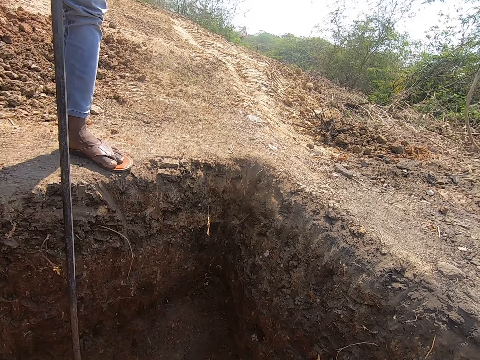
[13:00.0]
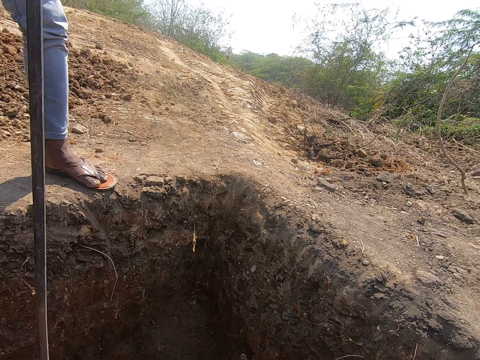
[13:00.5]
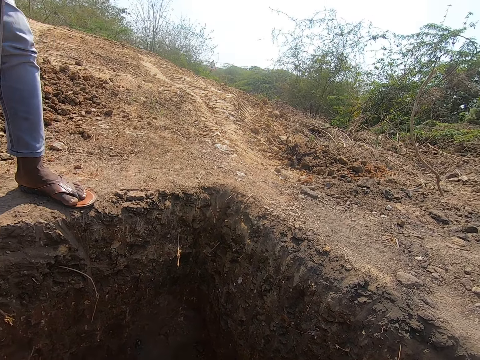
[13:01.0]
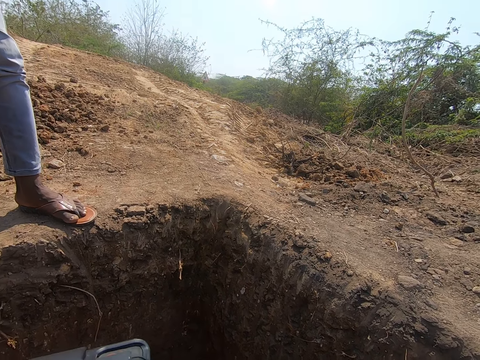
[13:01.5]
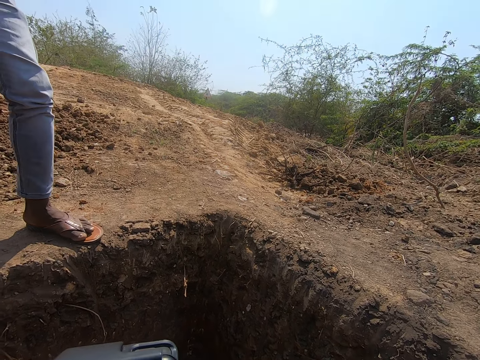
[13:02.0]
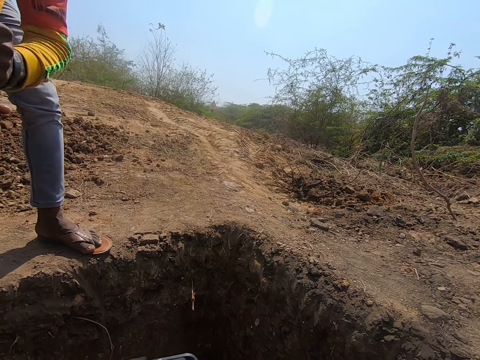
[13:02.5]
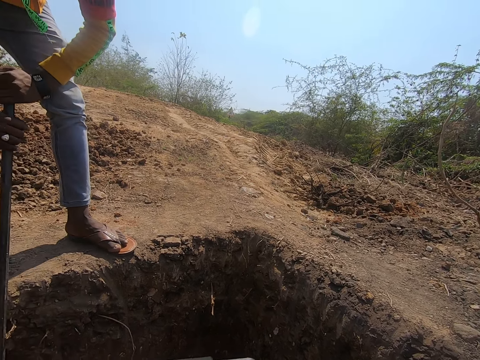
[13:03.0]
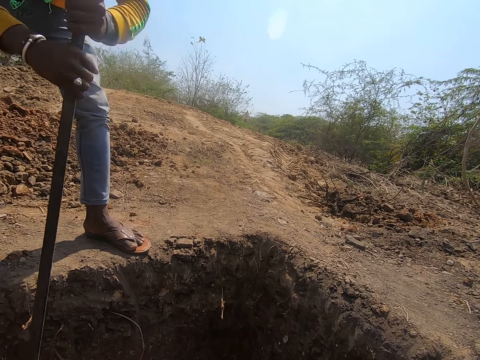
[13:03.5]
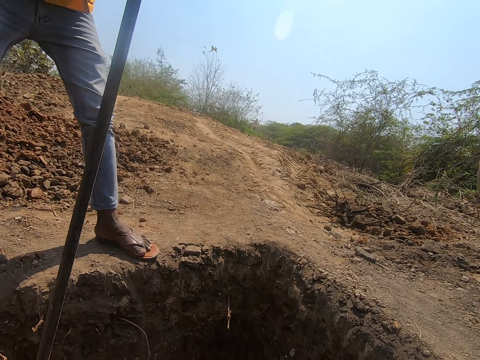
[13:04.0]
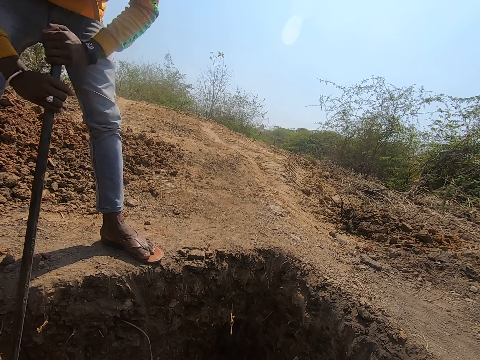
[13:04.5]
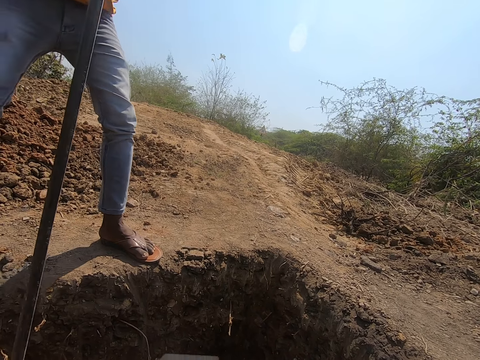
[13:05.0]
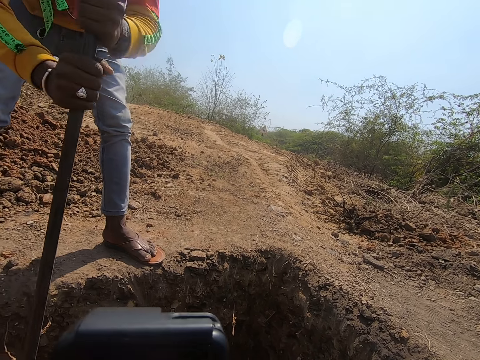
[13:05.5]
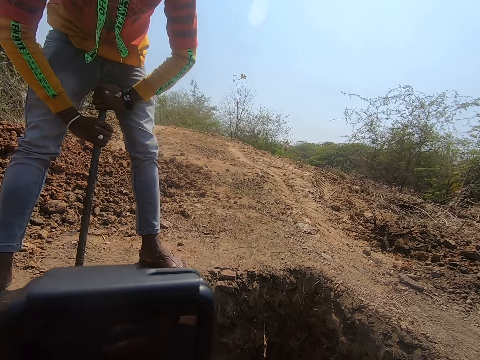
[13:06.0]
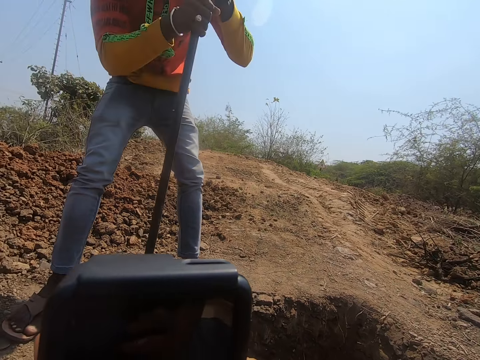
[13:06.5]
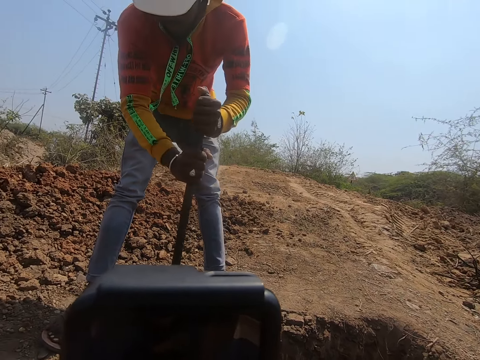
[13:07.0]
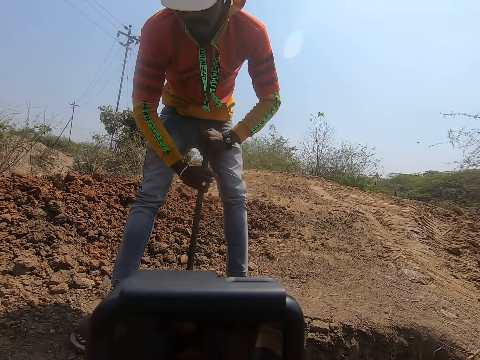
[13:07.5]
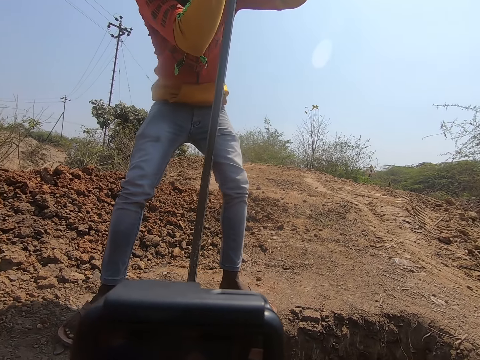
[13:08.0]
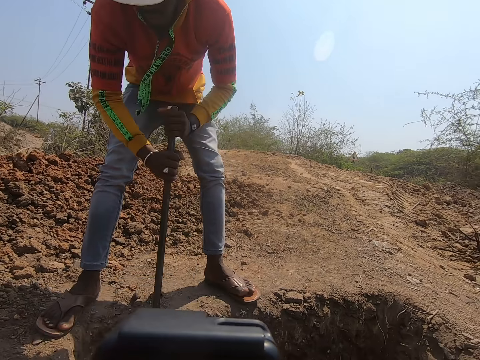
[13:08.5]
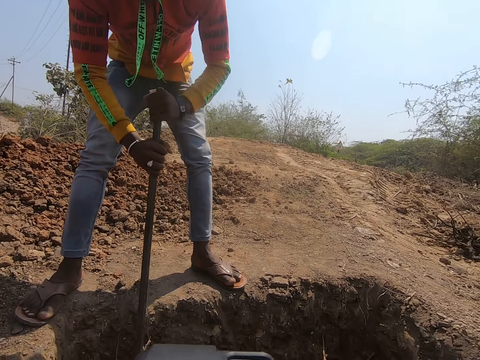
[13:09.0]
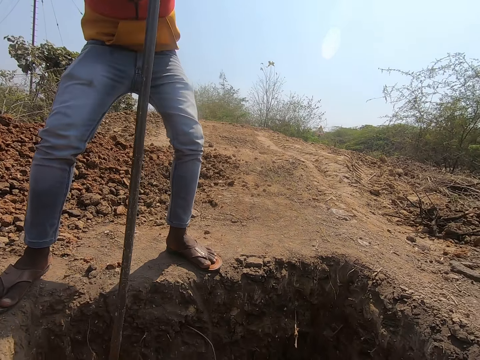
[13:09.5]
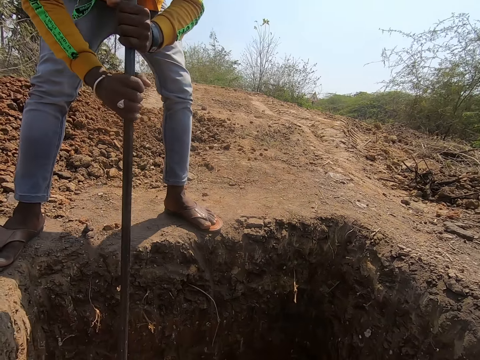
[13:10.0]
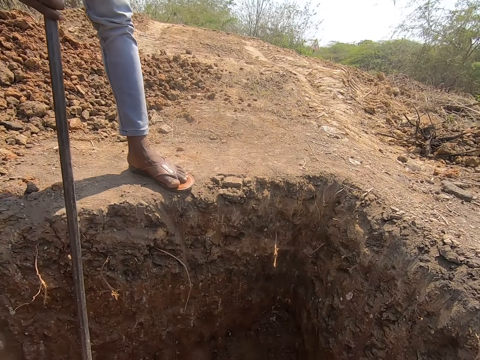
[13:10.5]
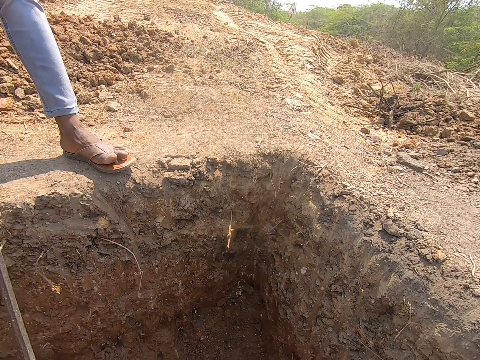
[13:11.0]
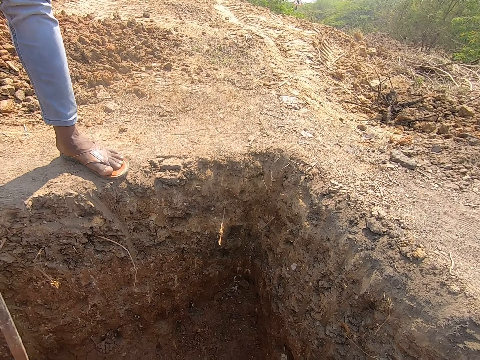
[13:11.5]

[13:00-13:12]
The man digs the pit with the pole using both hands.

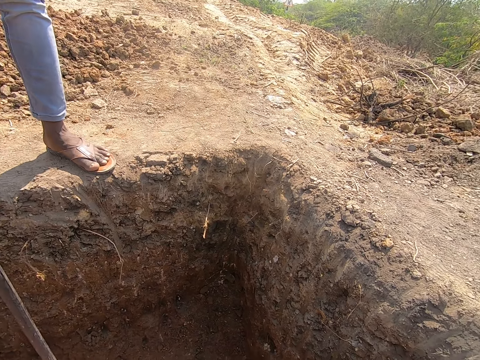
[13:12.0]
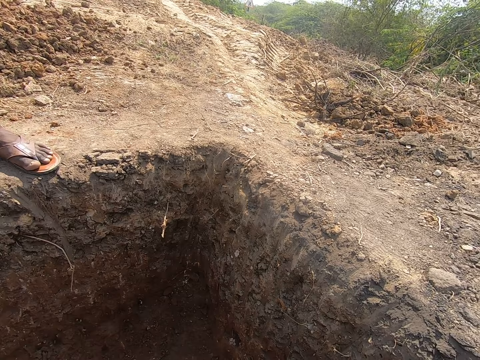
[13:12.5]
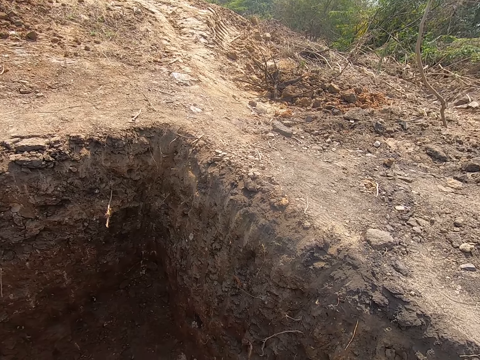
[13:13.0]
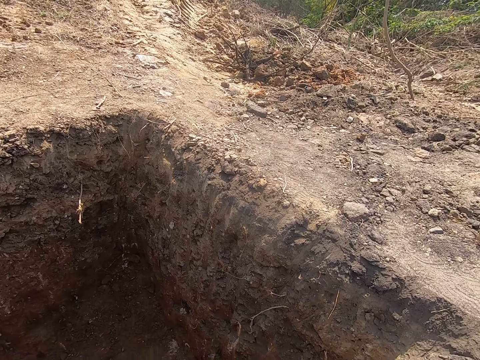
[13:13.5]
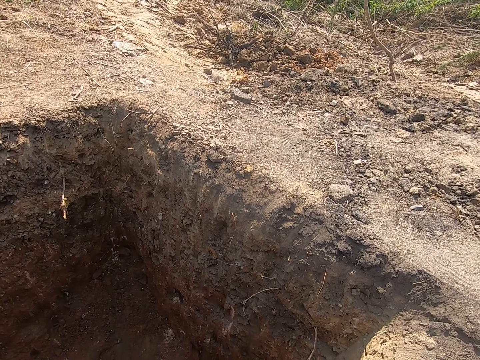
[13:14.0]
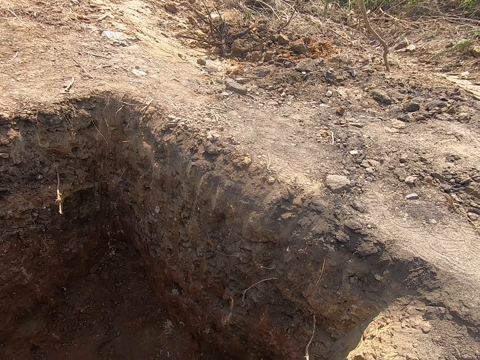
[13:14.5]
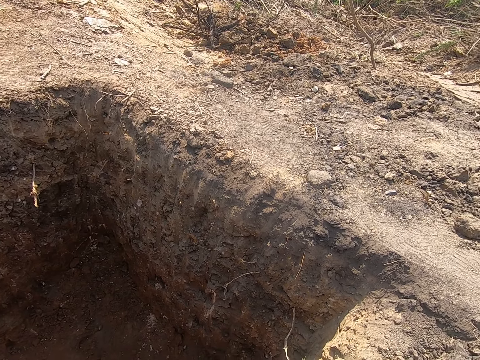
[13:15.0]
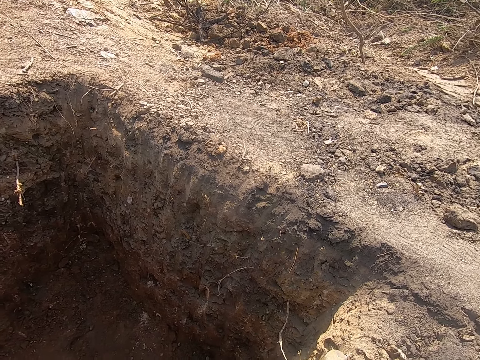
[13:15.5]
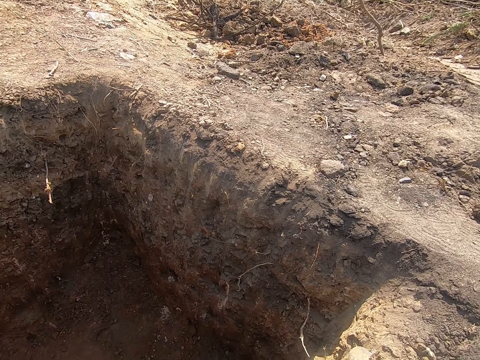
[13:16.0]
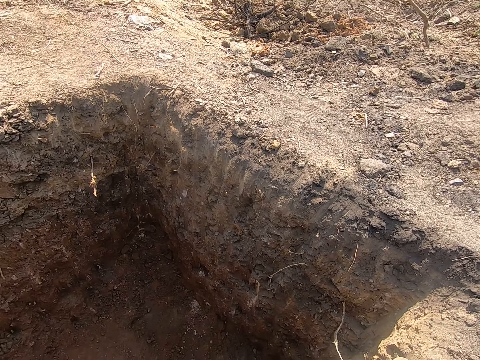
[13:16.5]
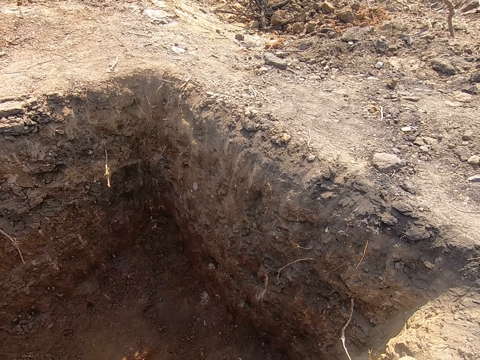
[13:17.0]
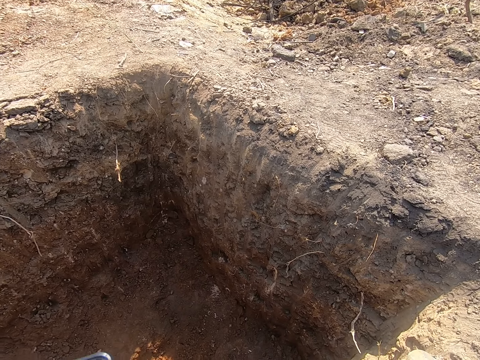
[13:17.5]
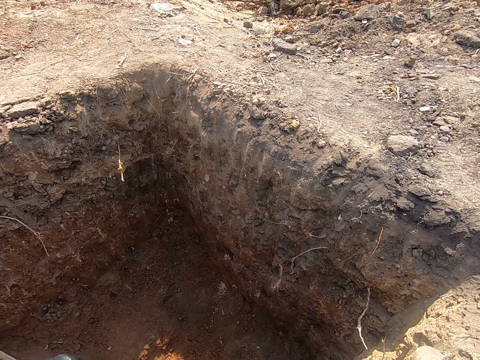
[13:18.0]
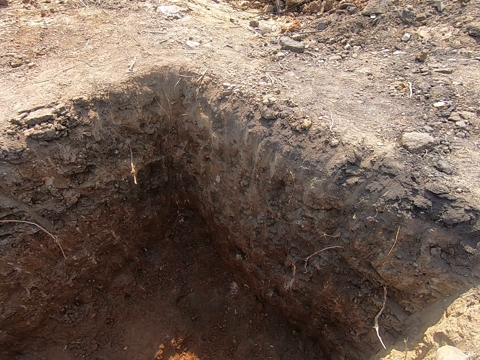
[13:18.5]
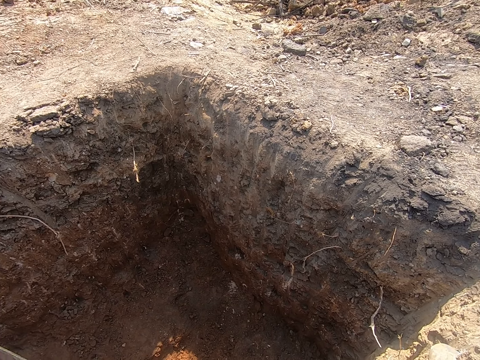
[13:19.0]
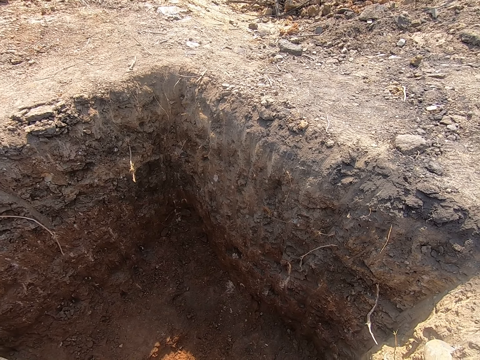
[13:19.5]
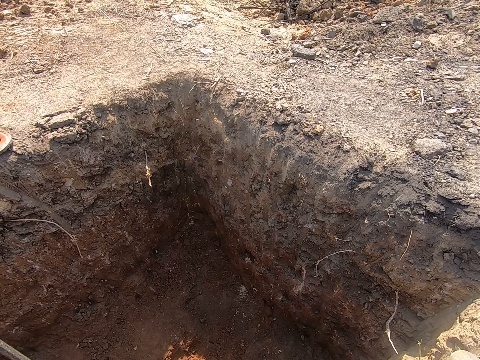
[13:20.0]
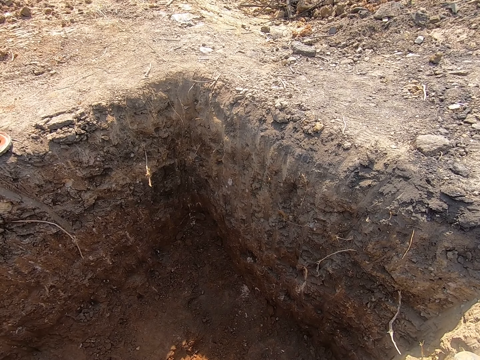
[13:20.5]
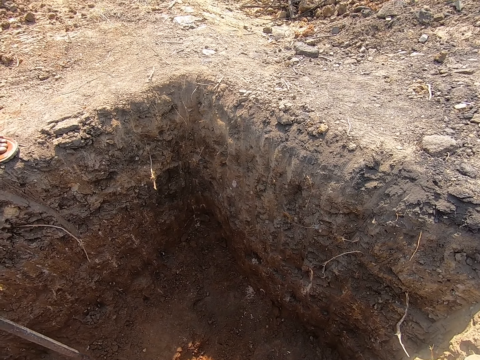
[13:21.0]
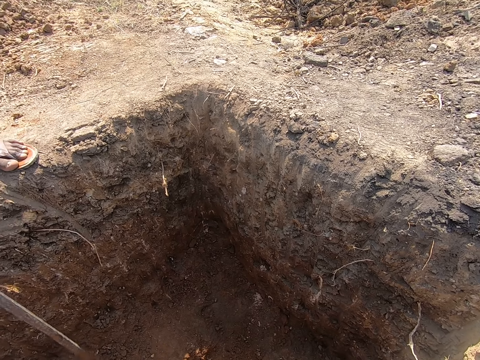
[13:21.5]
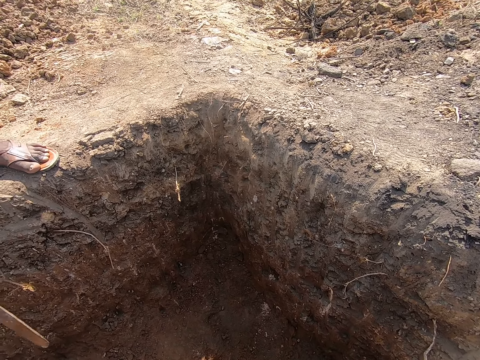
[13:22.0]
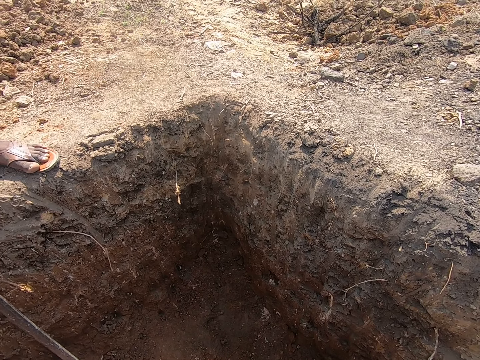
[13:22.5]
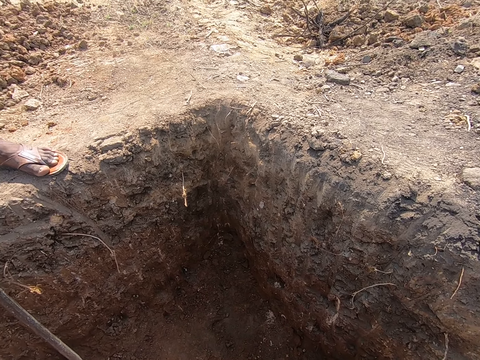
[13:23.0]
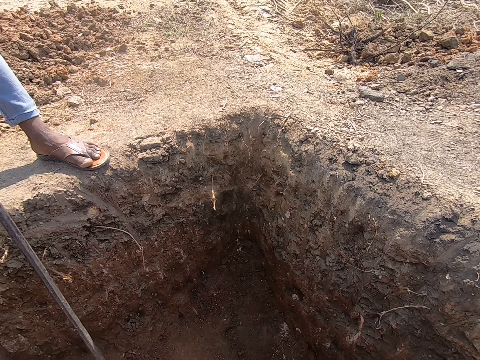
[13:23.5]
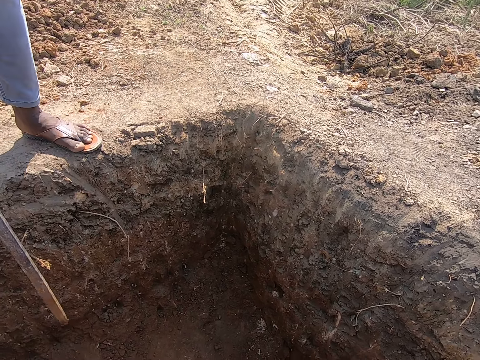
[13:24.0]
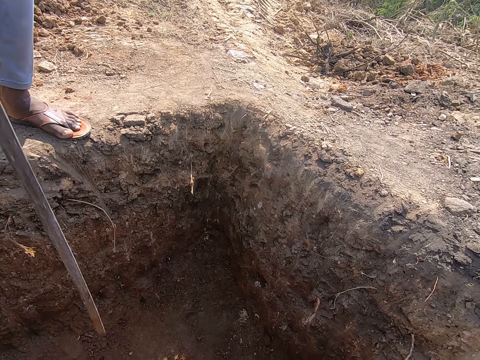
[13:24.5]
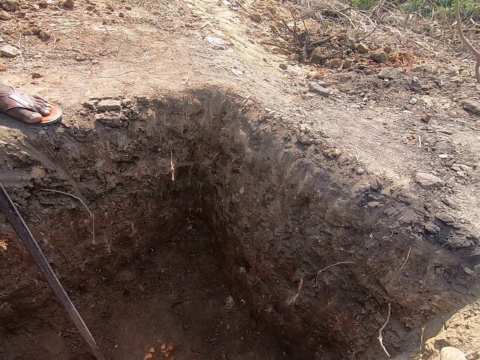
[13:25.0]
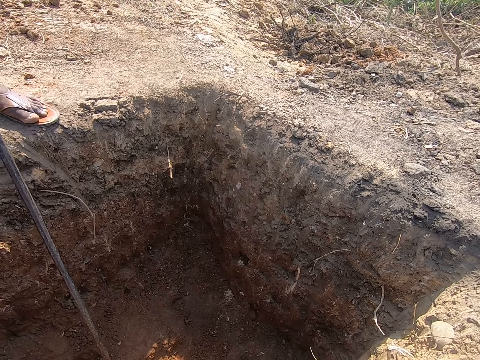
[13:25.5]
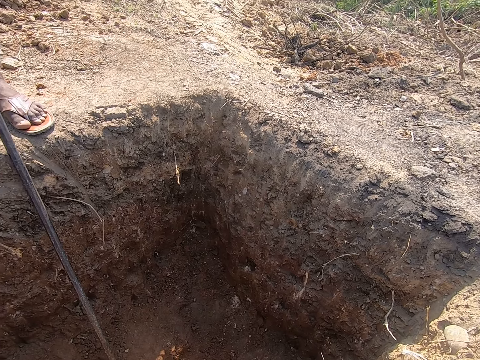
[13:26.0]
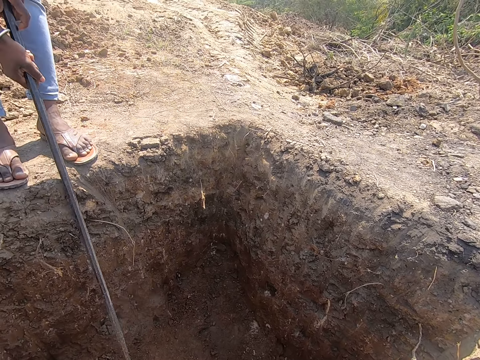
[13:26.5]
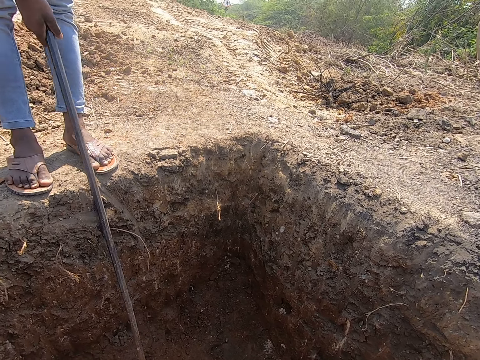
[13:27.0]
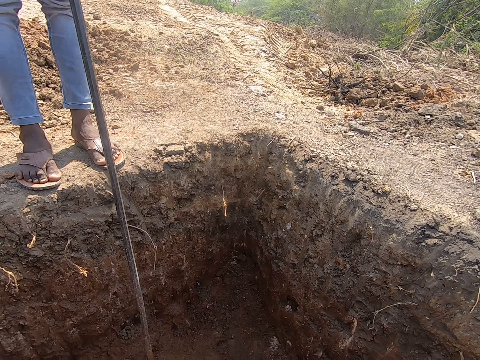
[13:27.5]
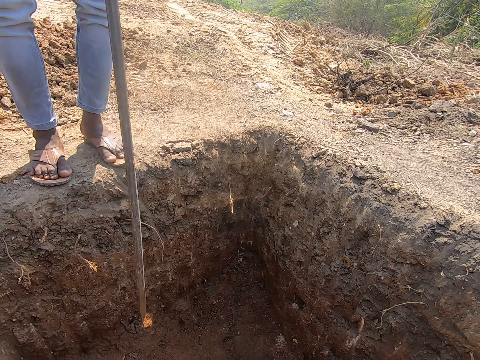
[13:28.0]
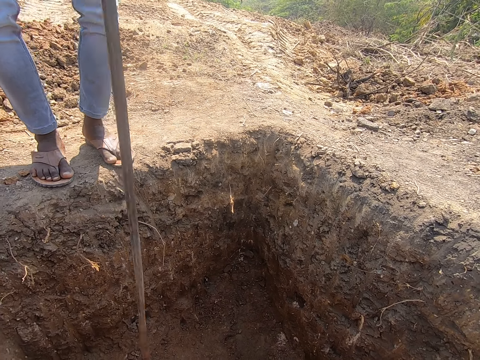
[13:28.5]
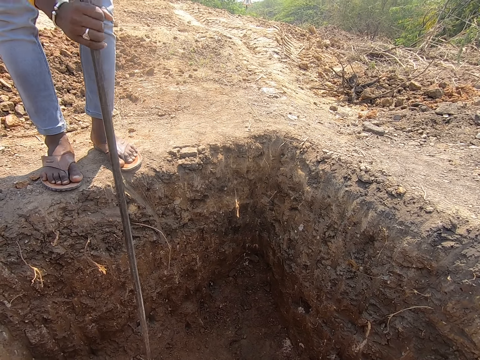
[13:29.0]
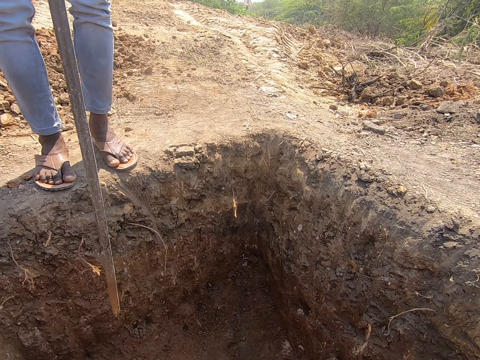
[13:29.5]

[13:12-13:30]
The camera wearer looks round the hole. A person digs the soil with something.
